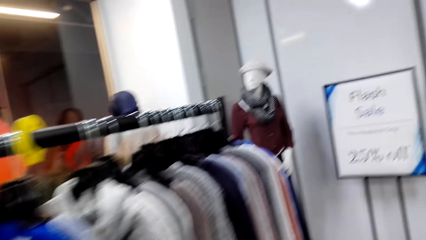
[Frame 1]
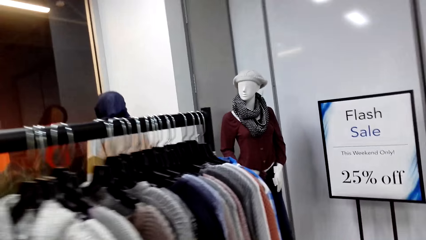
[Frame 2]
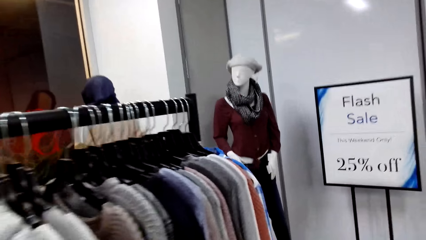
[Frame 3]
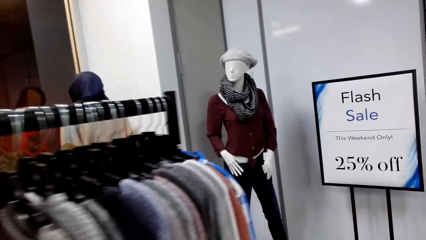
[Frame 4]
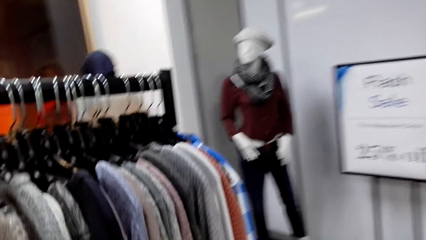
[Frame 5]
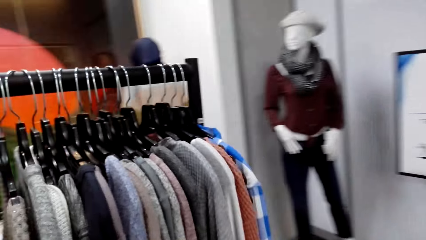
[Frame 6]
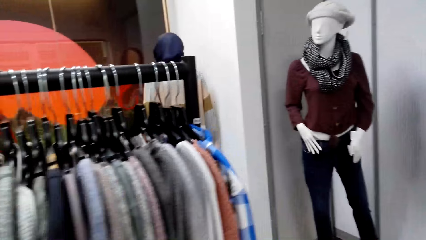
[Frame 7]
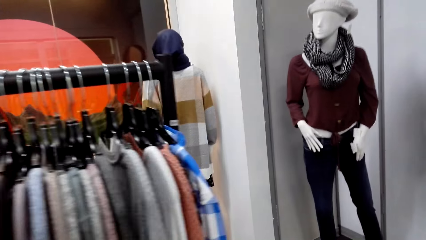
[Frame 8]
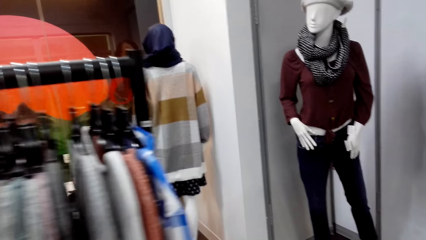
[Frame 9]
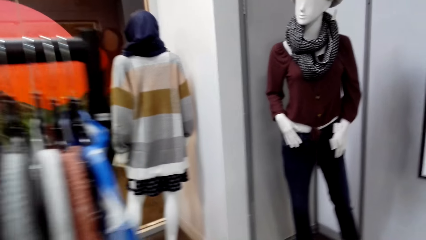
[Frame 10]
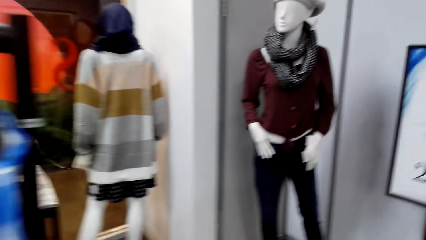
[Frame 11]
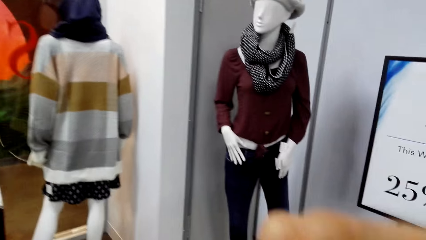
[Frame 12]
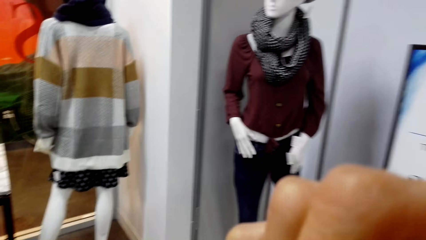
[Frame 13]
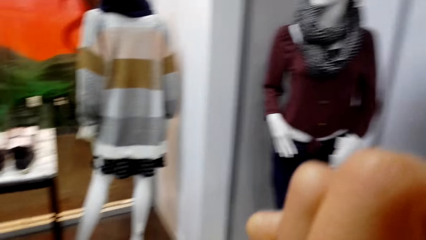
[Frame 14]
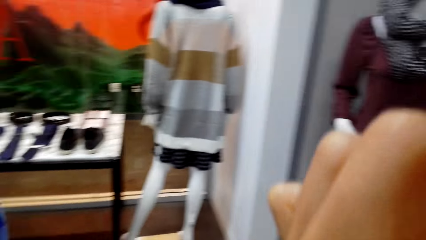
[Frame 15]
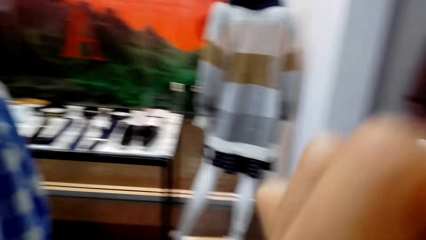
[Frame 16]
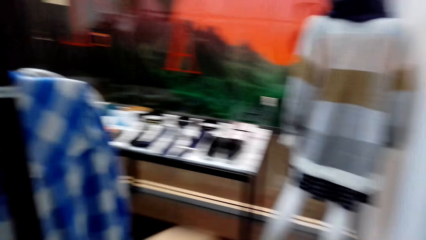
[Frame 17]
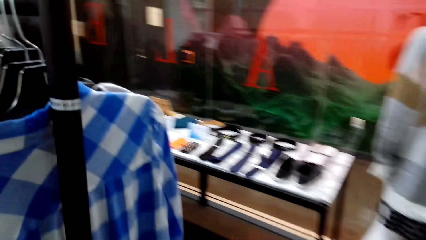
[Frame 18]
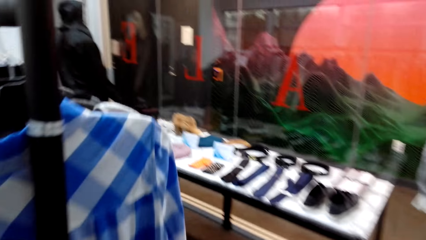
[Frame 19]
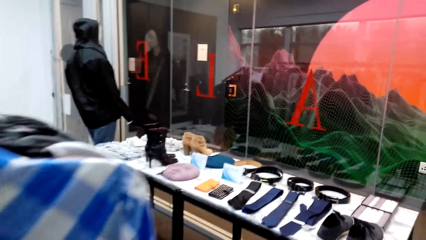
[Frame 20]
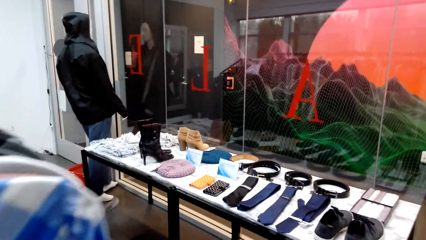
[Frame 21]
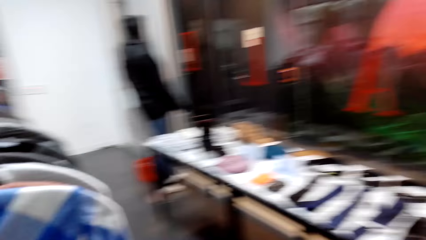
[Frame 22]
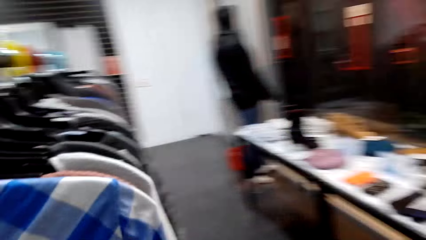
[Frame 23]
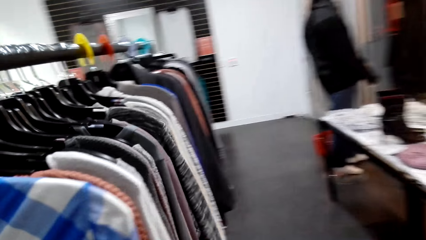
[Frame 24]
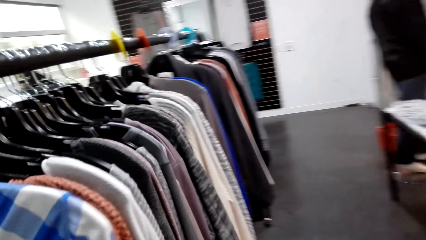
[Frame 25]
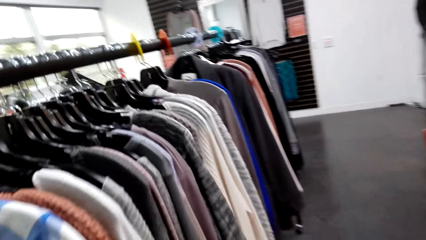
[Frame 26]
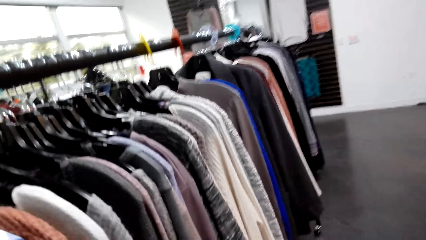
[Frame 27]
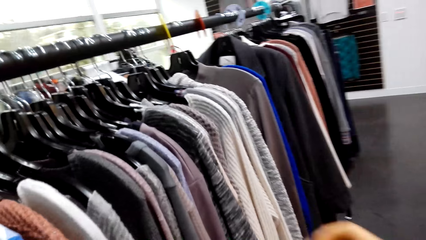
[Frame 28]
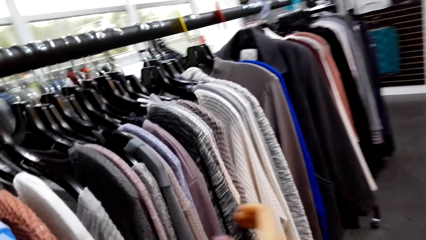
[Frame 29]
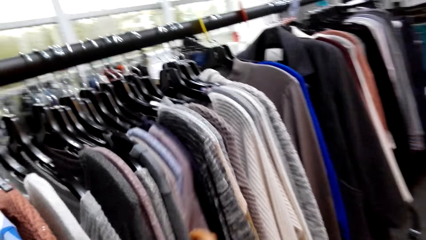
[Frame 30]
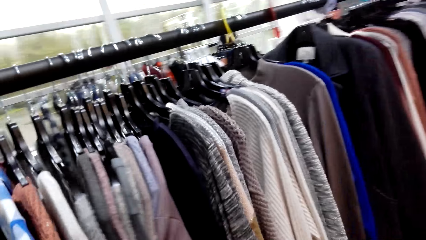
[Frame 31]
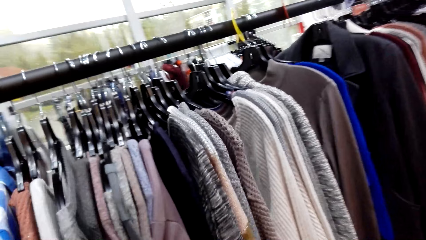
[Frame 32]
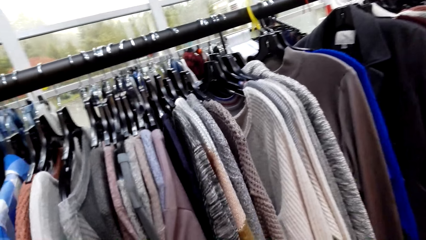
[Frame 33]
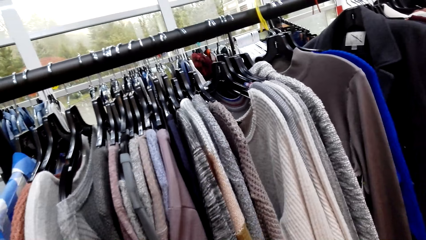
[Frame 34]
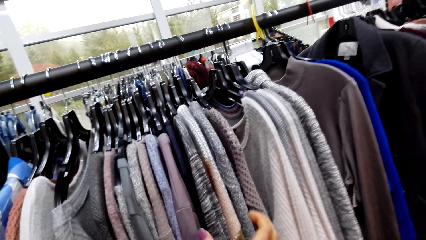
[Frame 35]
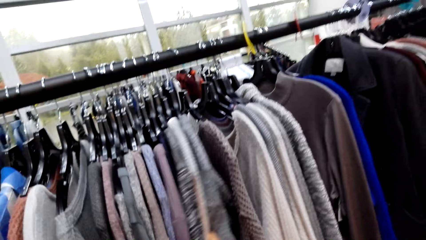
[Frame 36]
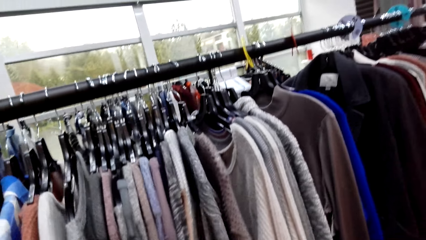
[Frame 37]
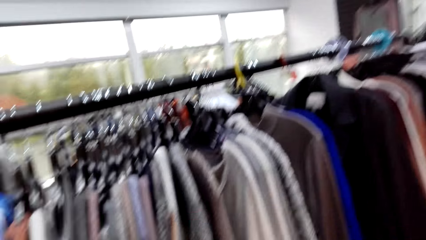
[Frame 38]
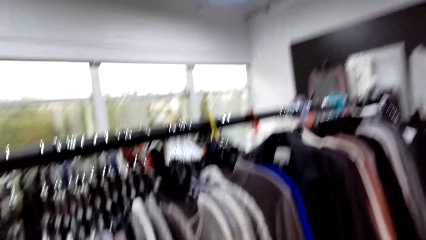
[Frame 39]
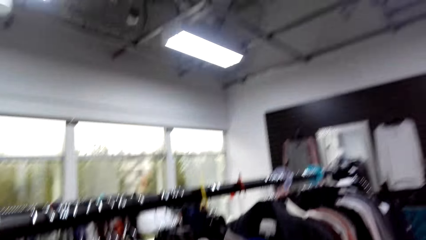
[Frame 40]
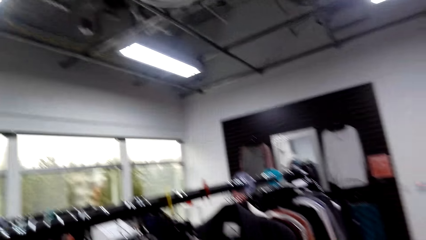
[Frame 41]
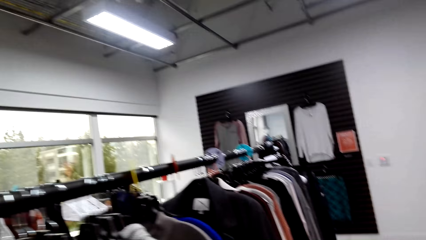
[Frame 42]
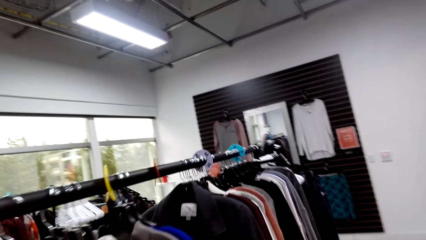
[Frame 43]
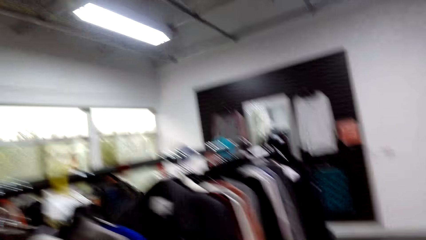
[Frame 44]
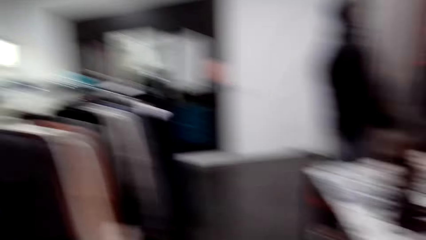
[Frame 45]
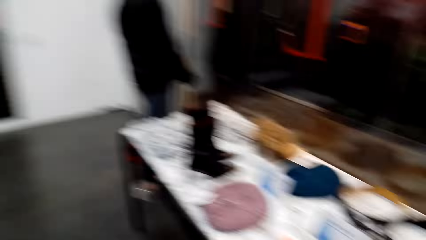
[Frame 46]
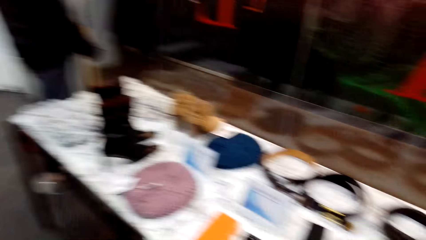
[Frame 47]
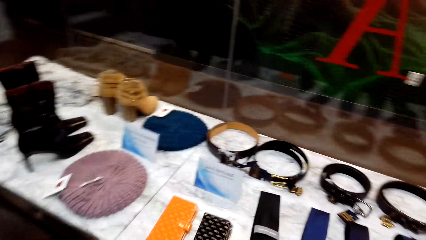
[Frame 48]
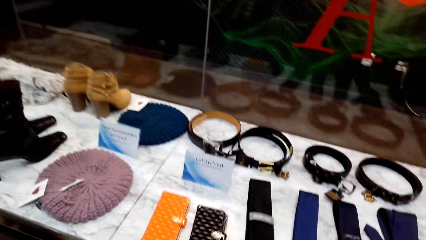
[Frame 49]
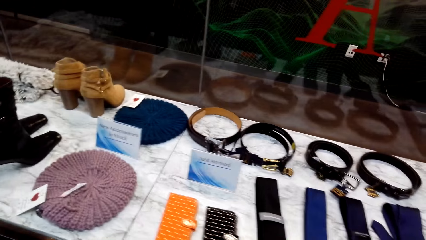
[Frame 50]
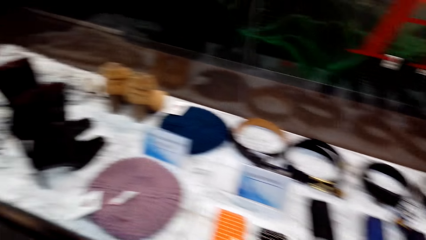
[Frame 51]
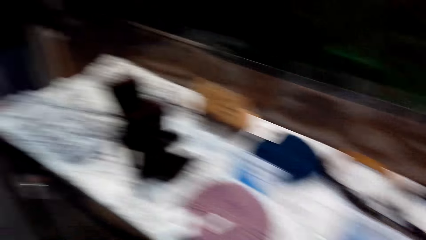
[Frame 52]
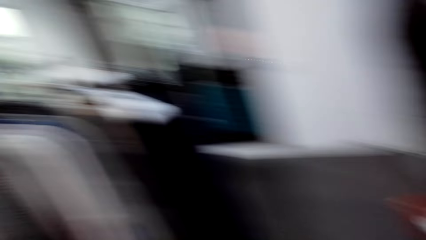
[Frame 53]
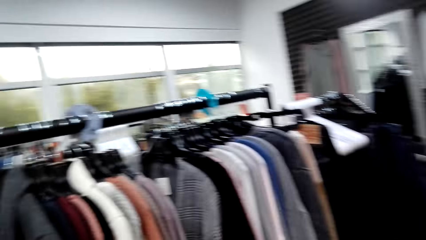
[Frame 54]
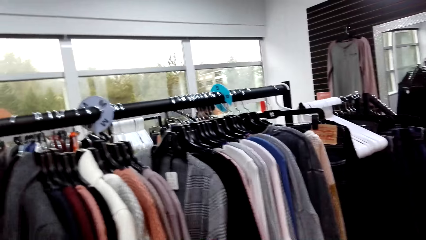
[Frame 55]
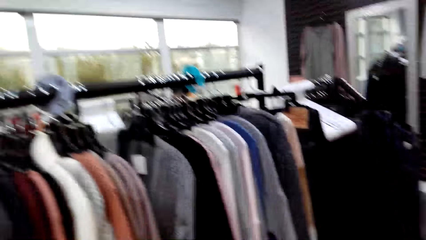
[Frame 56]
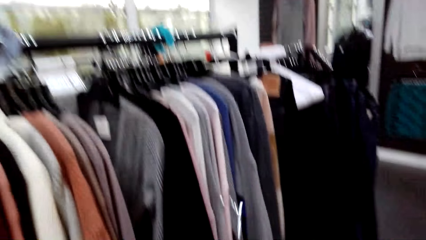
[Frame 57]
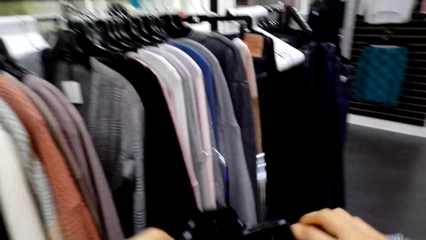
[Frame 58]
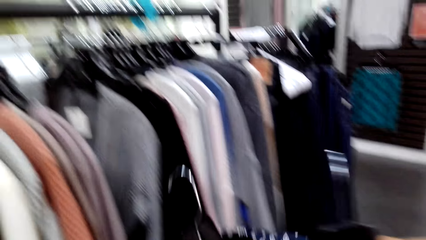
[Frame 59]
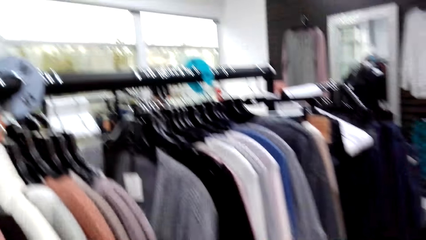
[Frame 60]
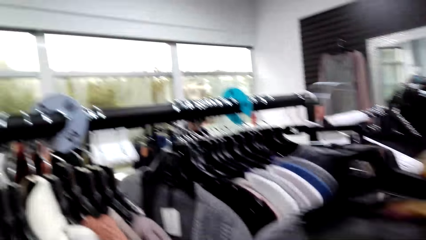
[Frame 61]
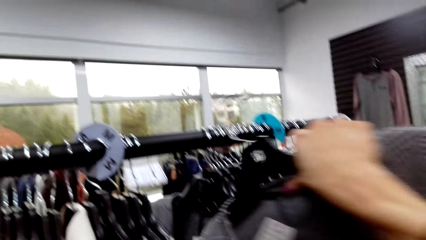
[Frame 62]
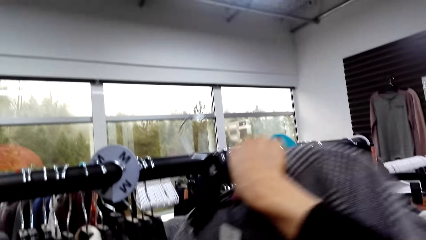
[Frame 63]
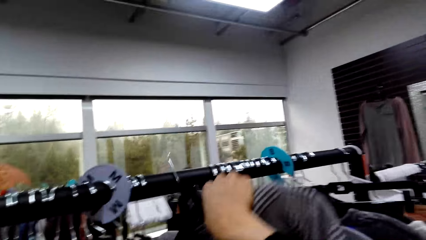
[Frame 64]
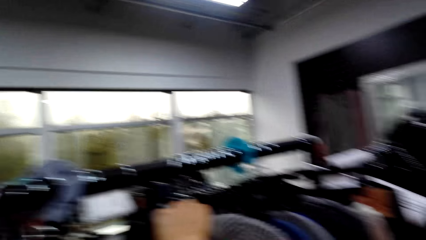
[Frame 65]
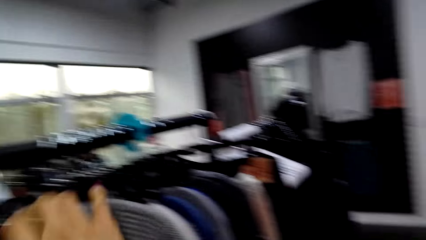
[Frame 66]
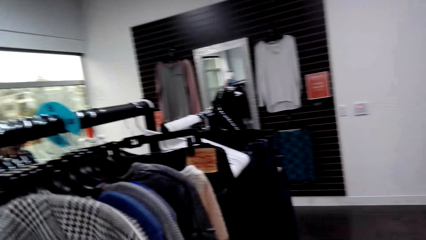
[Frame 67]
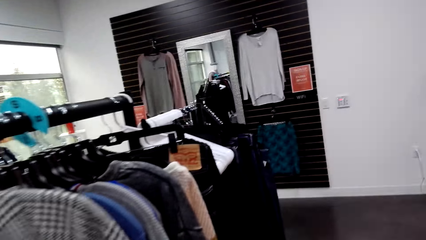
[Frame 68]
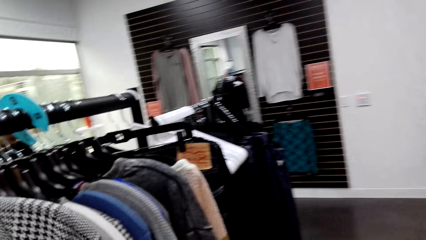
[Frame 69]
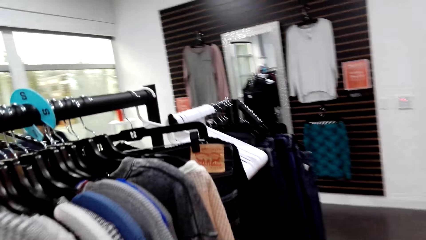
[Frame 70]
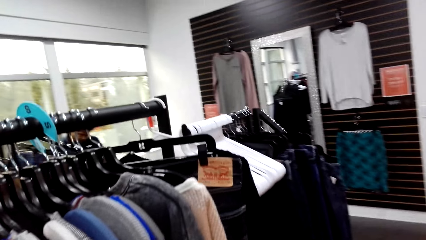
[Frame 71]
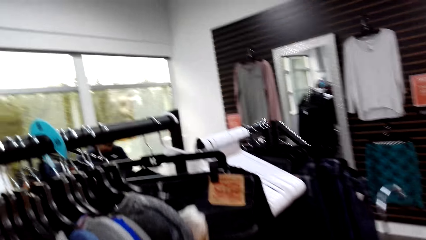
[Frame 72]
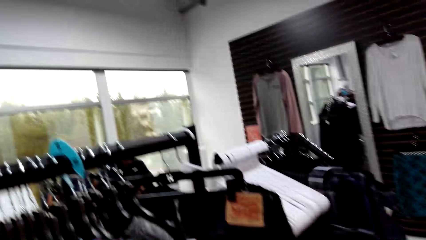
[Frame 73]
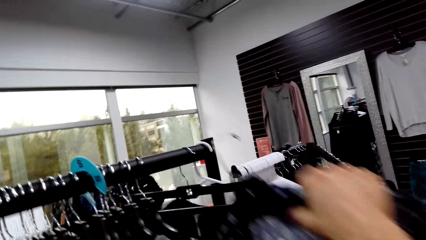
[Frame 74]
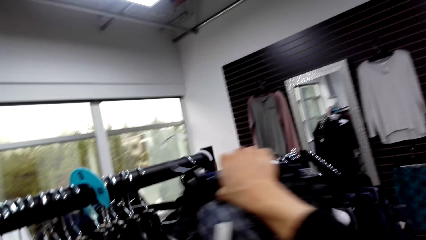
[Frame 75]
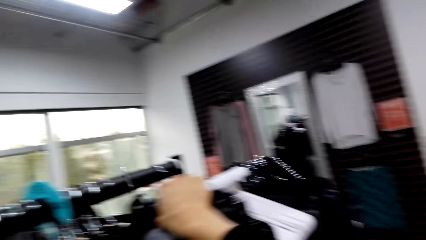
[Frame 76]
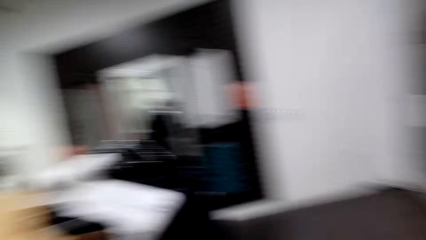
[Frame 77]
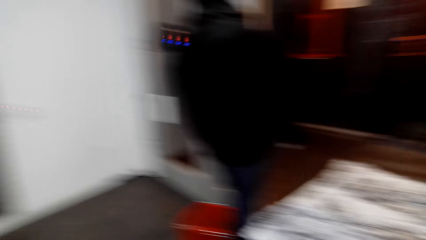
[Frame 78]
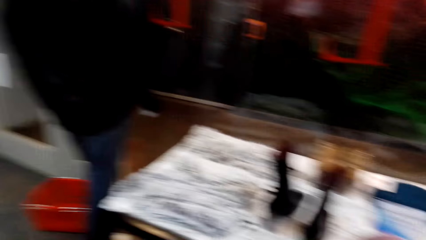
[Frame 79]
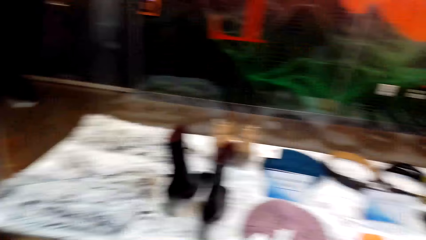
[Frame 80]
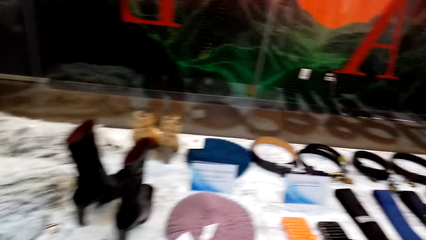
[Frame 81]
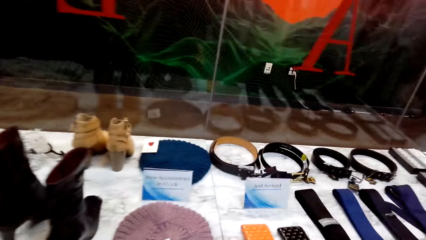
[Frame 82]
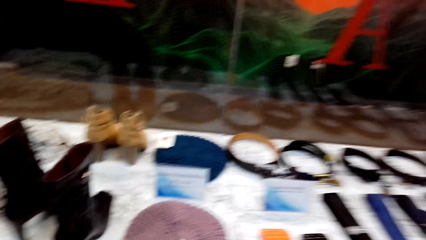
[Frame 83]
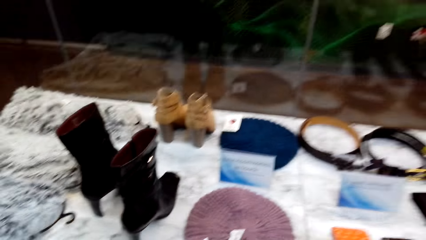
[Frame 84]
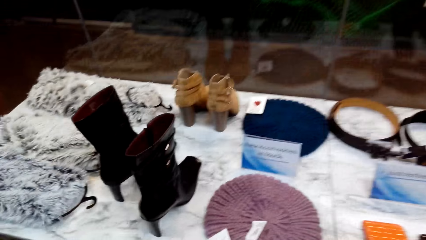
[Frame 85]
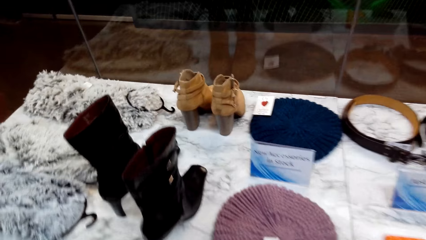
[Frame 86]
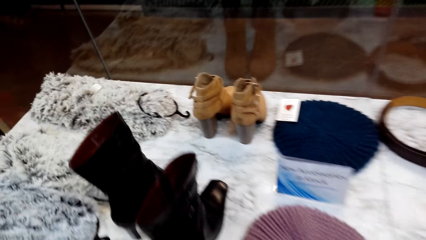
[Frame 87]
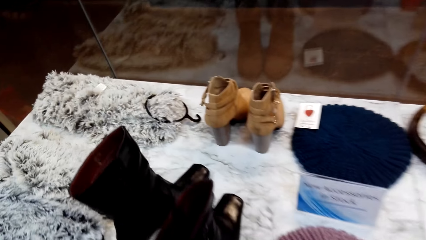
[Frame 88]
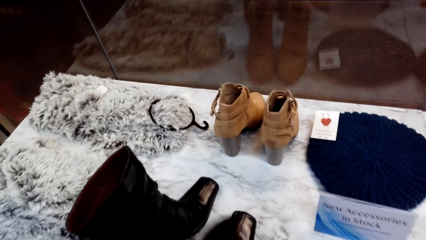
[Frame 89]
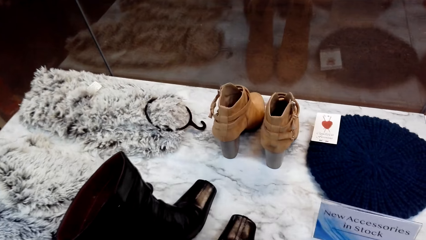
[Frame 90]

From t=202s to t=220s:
The camera wearer walks in the supermarket. They walk around. They peruse the clothes on the clothes rack. They look around the supermarket. They hang the cloth on the clothes rack. They hang the cloth on the clothes rack again. They look around the supermarket.
